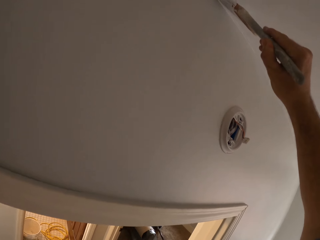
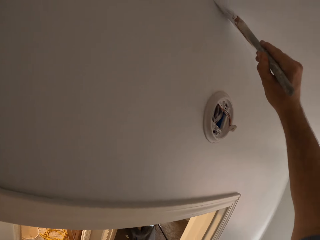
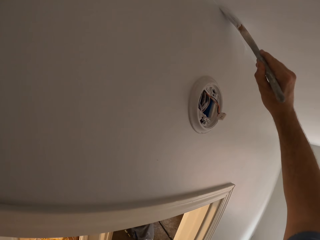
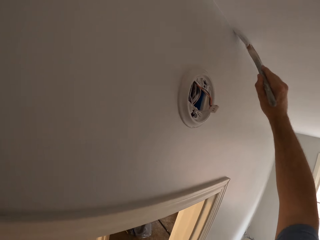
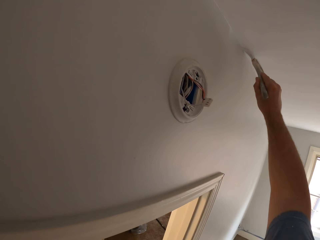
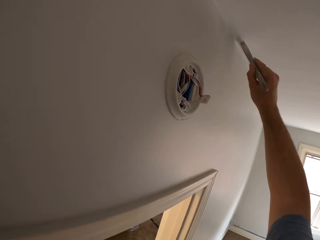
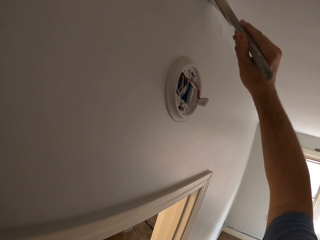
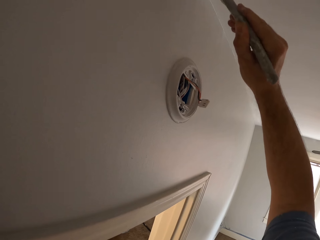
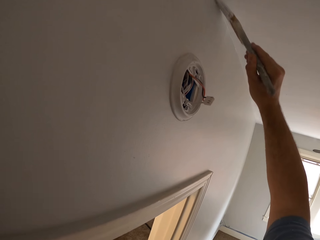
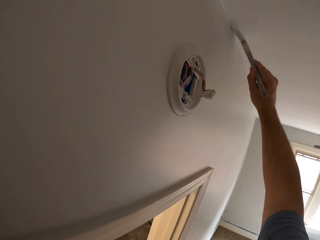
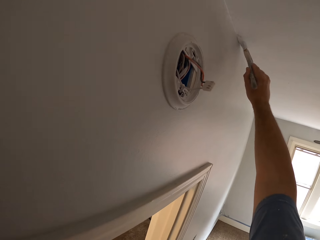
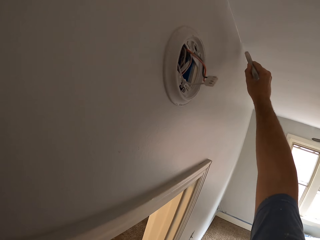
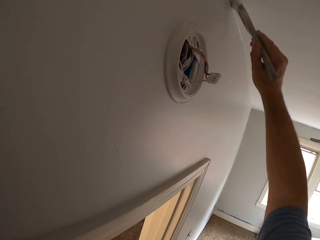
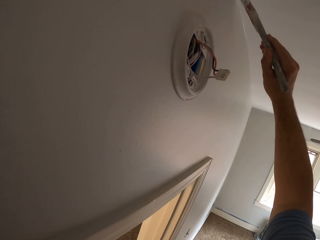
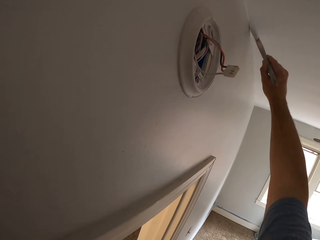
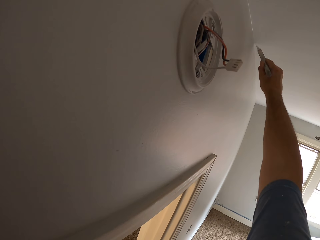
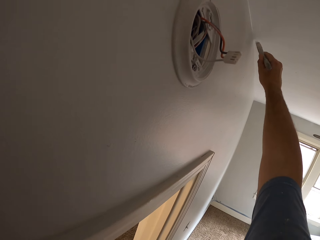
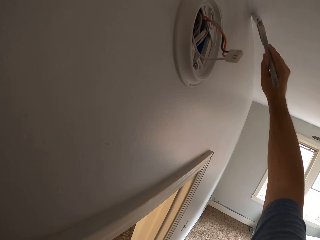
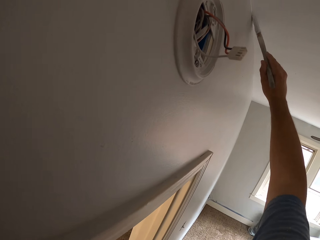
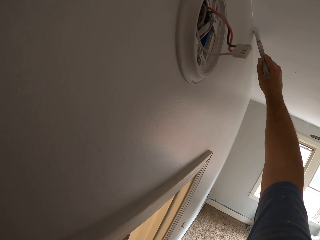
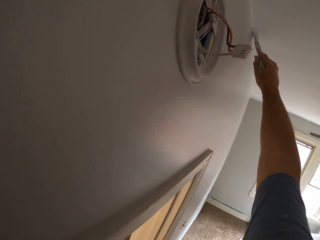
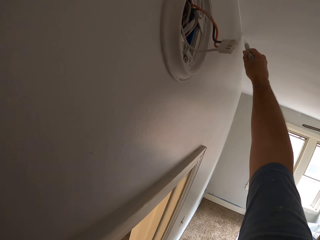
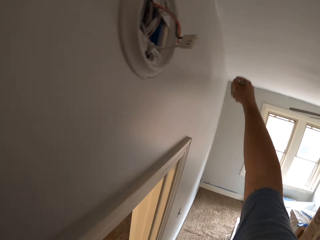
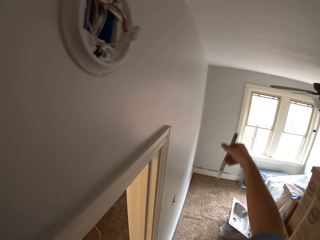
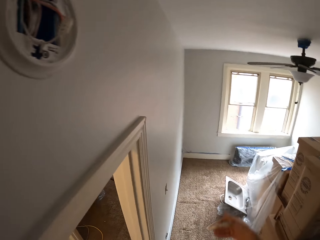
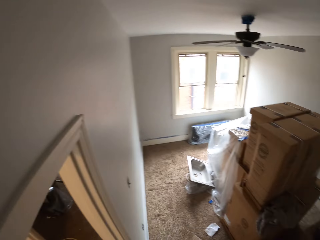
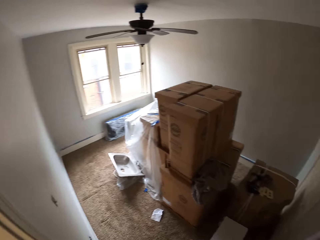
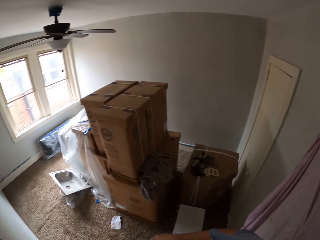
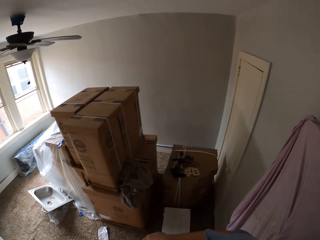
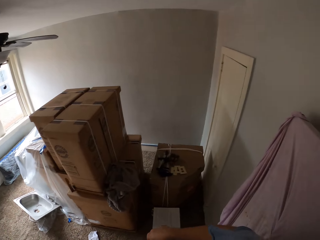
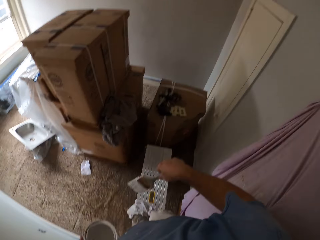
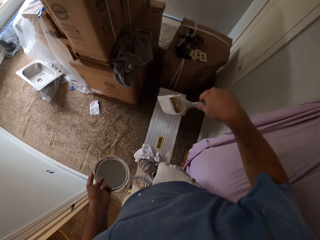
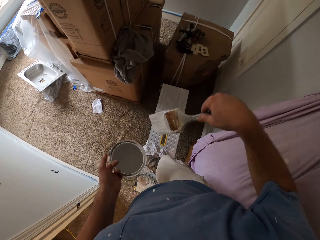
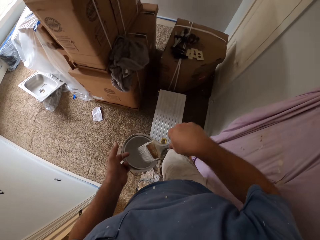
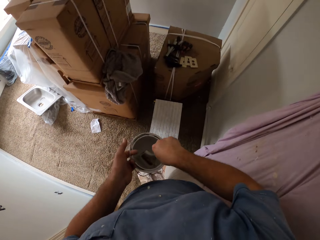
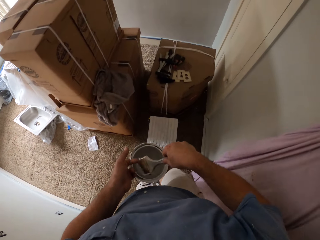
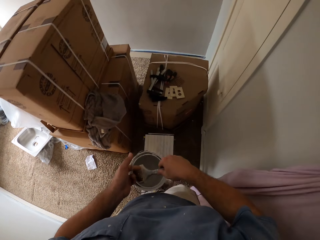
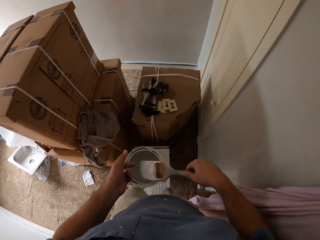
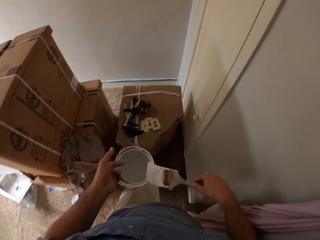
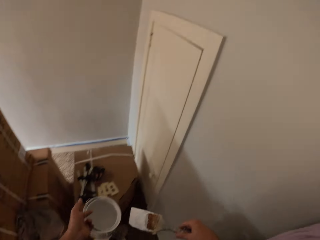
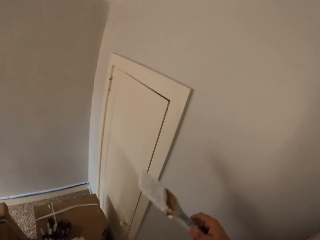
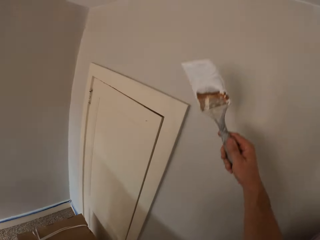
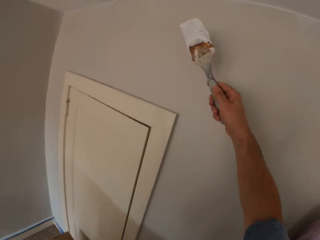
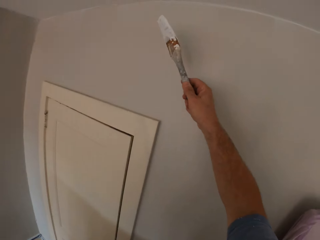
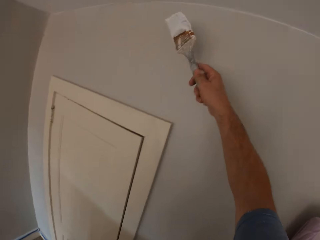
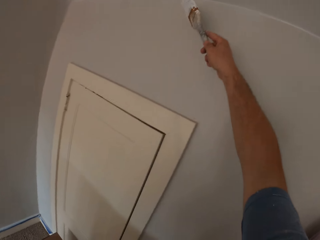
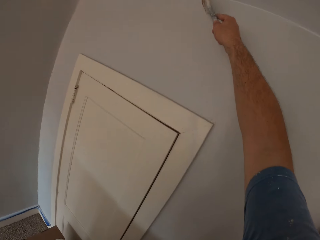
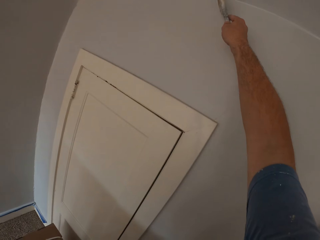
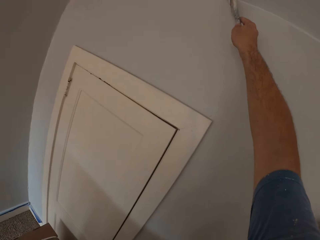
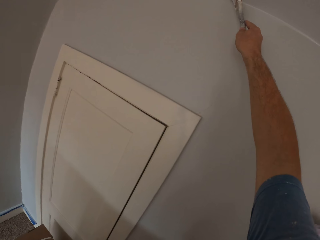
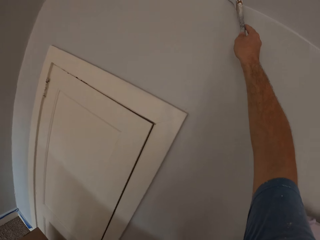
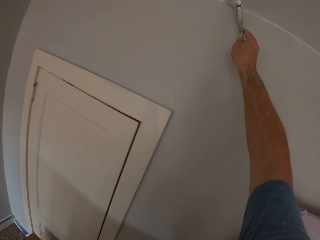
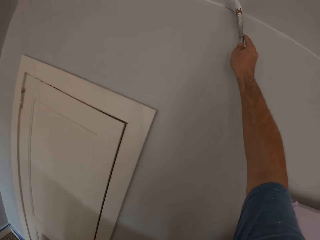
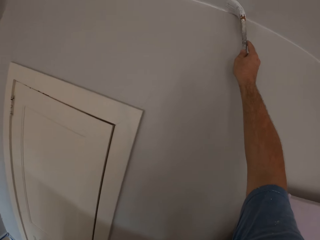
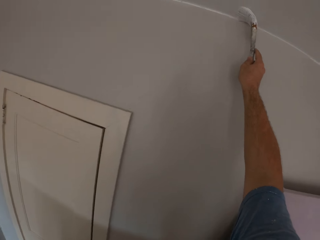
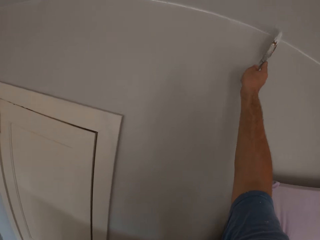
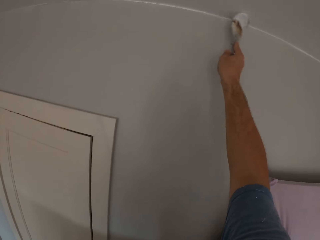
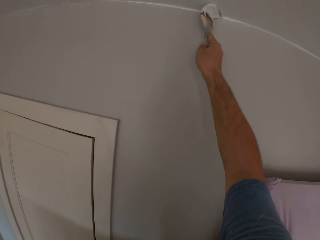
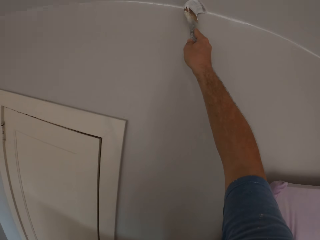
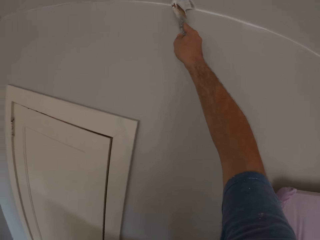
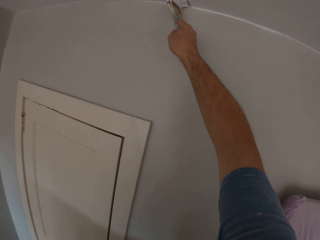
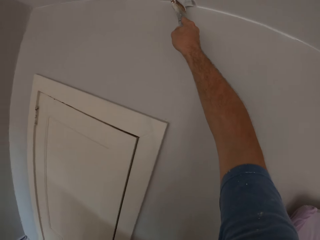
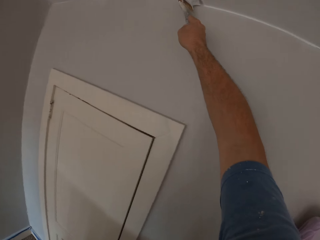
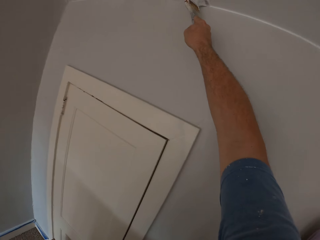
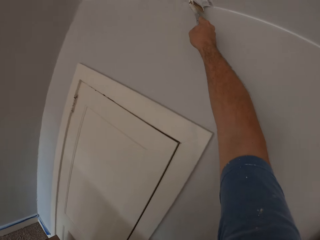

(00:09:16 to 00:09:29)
The camera wearer dips the paint brush into the paint container. He paints the ceiling or wall with the paint brush in his right hand.

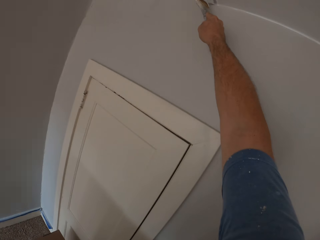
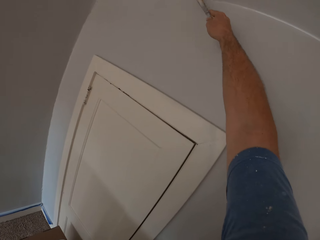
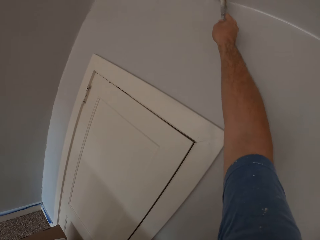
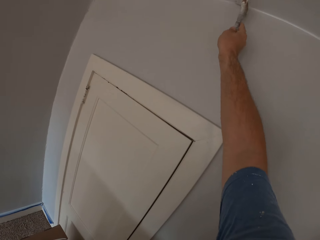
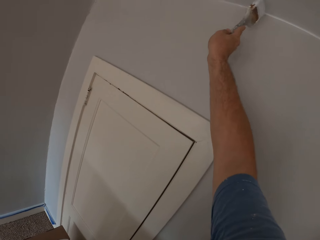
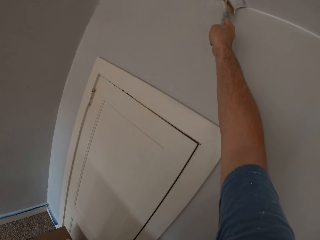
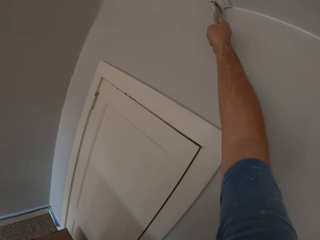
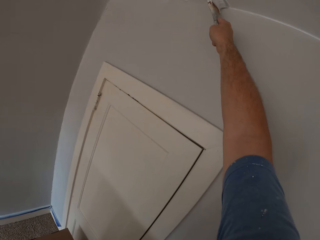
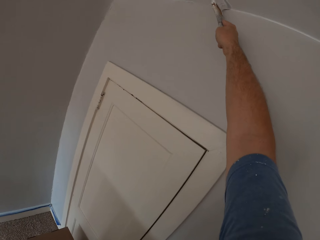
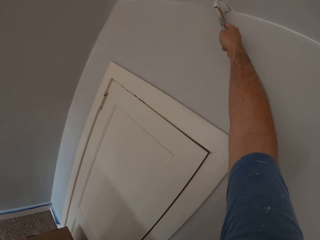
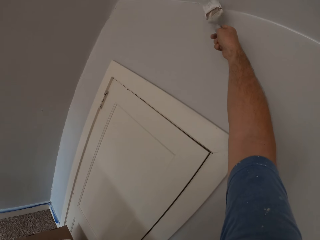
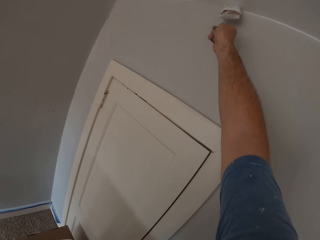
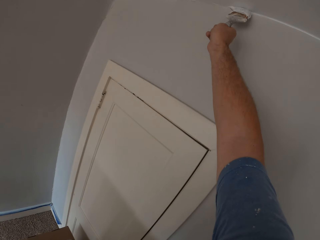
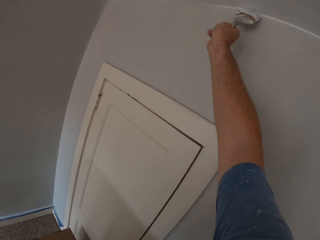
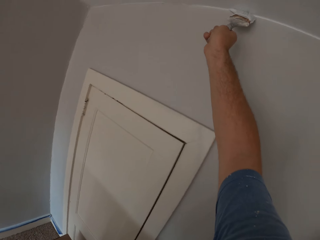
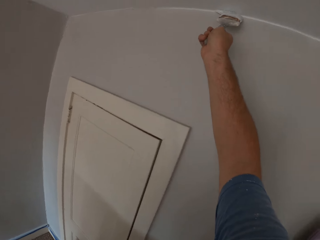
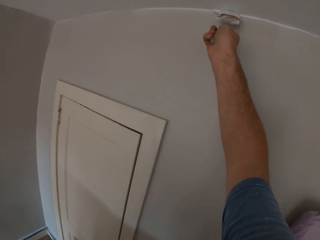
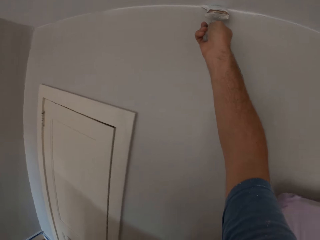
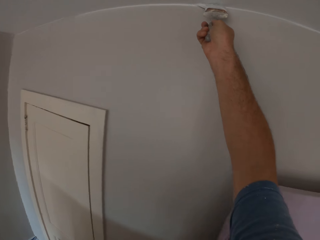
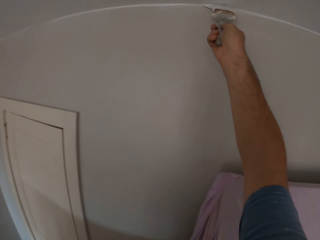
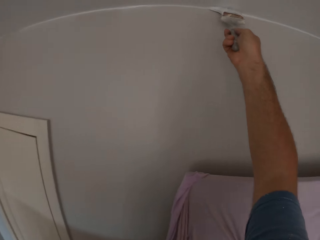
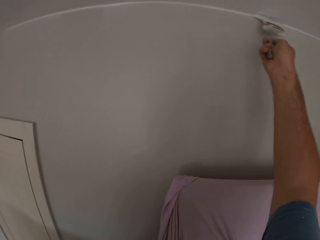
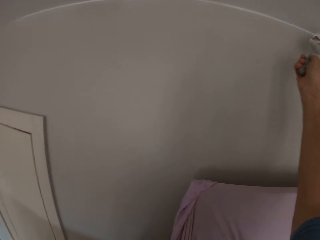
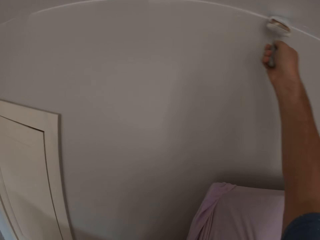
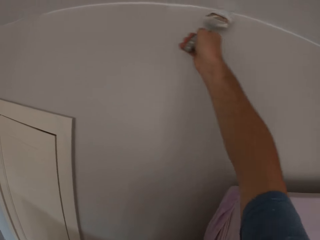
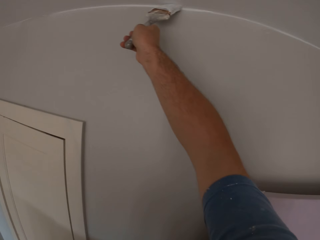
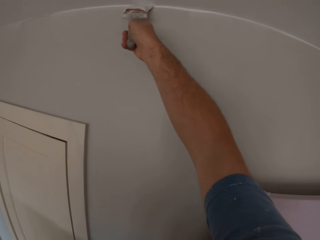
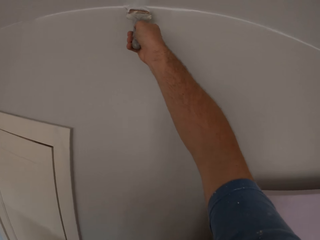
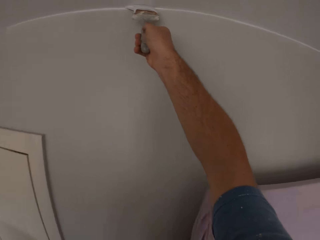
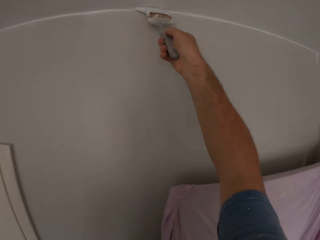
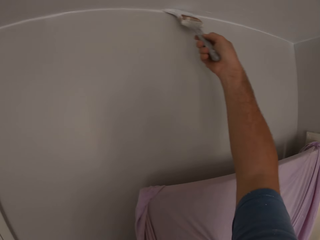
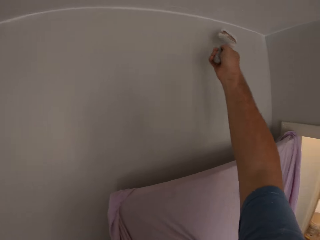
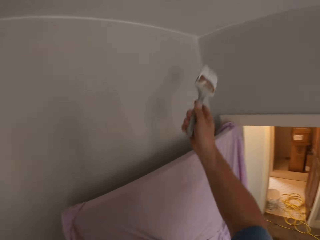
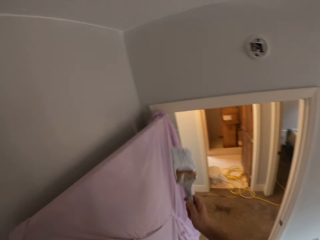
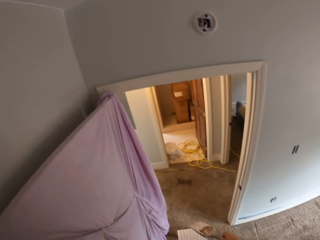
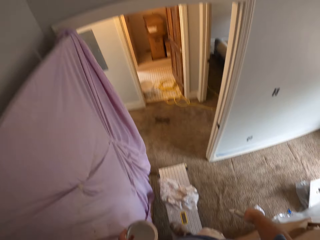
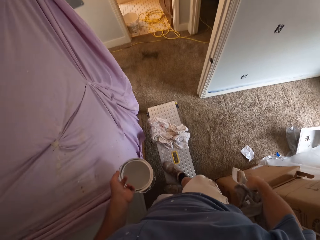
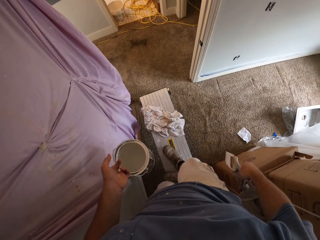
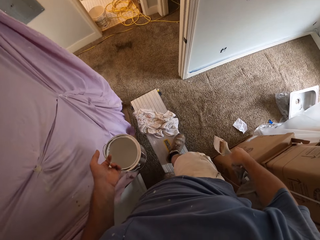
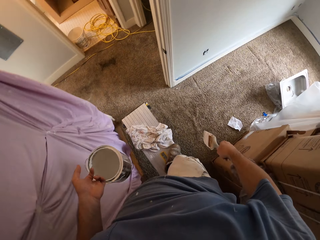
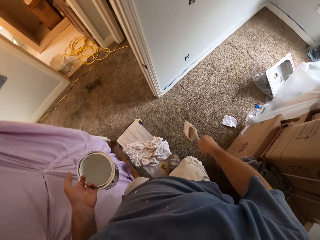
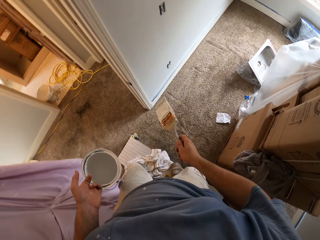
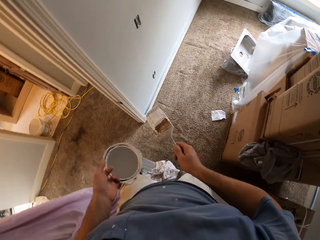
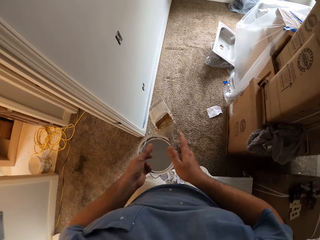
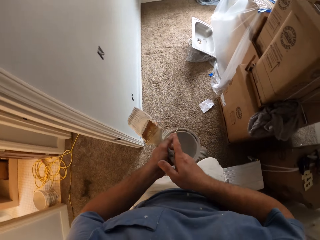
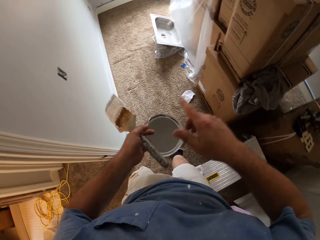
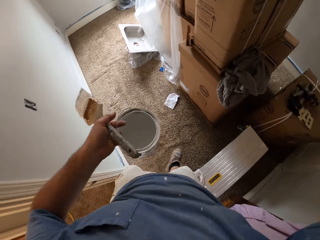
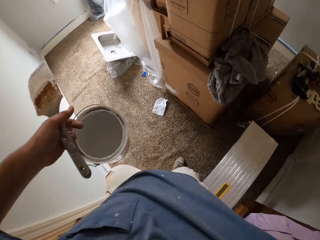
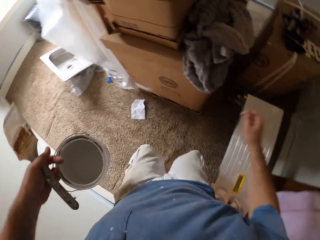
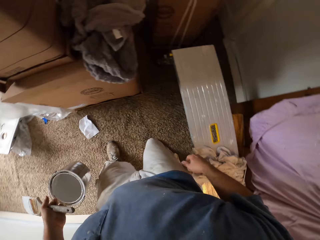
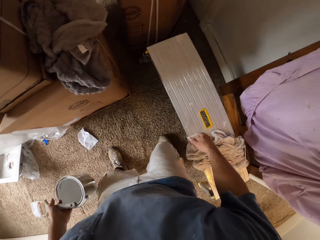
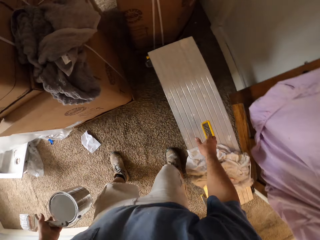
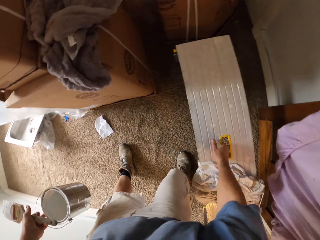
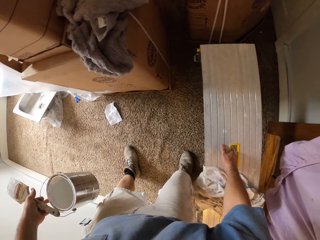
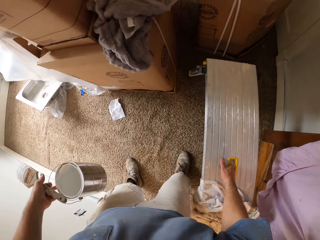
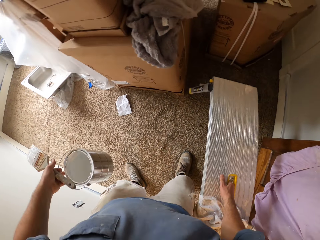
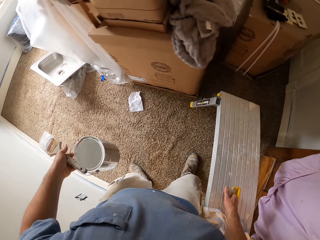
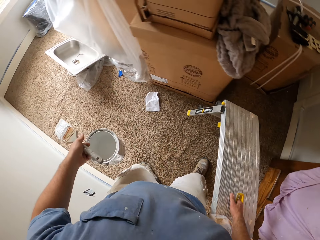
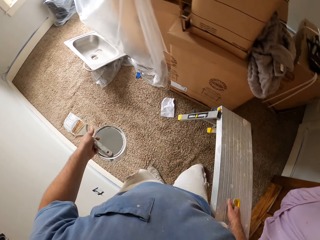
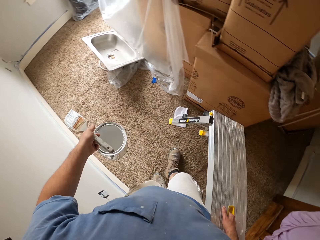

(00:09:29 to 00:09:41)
The camera wearer passes the paint brush from his right hand to his left hand. He gets off a work bench. He carries the work bench with his right hand to a position where it has to be painted.
